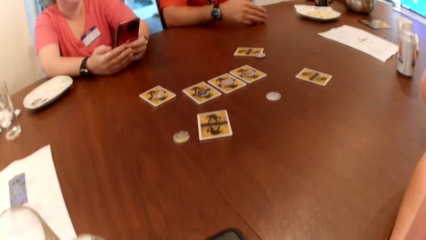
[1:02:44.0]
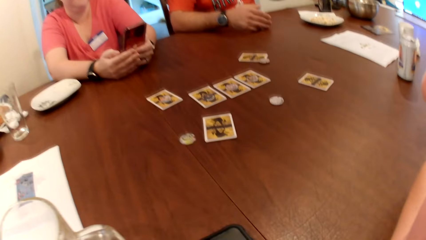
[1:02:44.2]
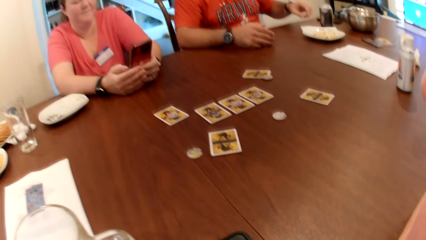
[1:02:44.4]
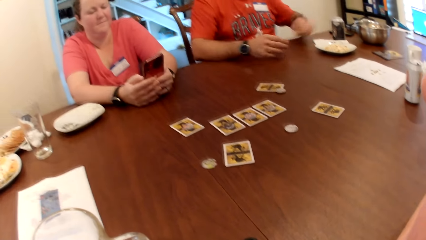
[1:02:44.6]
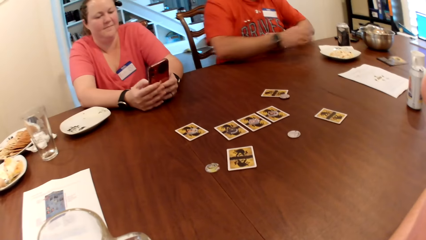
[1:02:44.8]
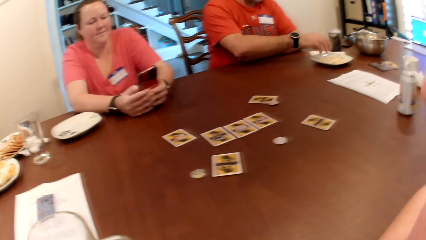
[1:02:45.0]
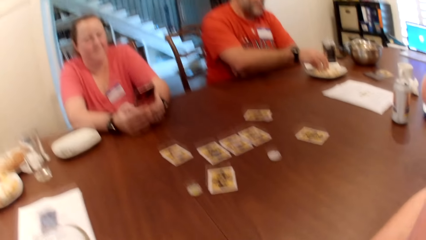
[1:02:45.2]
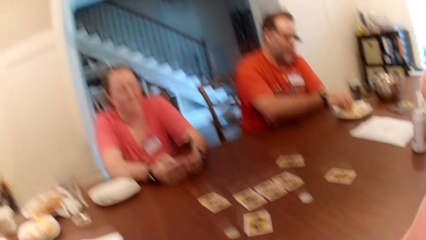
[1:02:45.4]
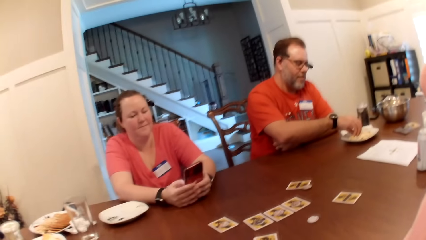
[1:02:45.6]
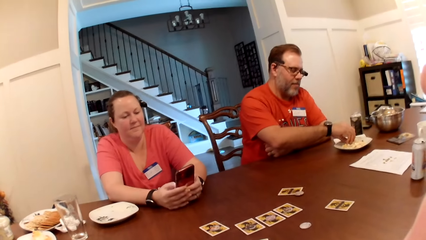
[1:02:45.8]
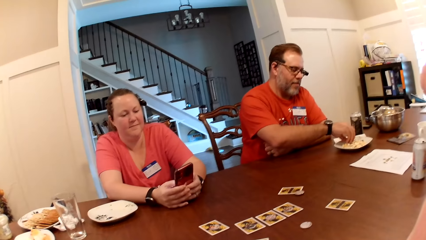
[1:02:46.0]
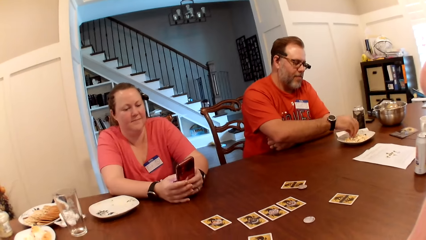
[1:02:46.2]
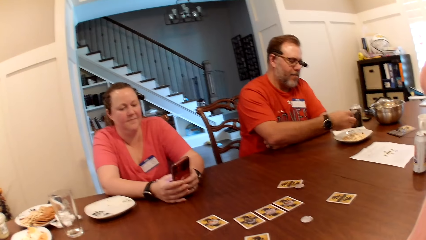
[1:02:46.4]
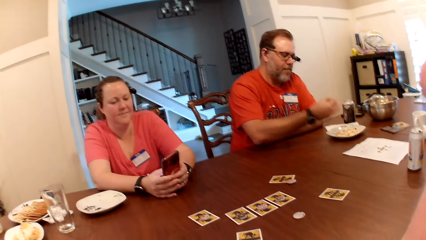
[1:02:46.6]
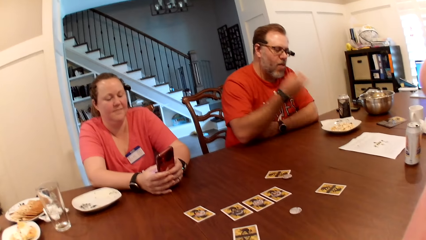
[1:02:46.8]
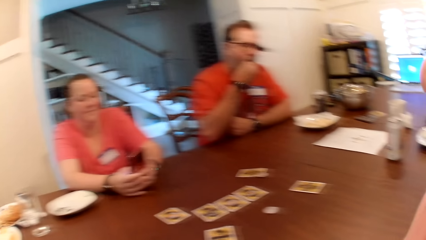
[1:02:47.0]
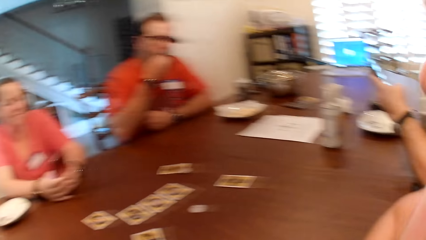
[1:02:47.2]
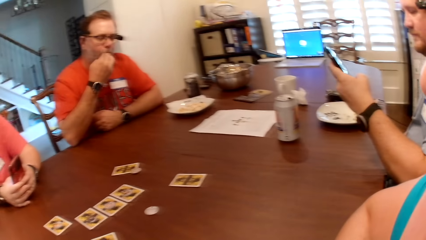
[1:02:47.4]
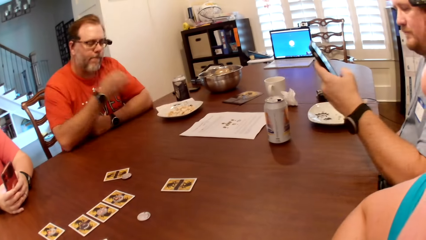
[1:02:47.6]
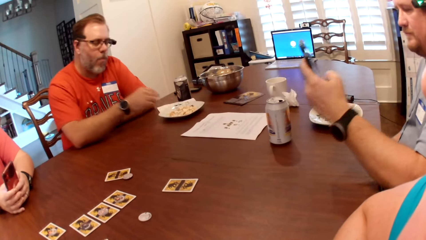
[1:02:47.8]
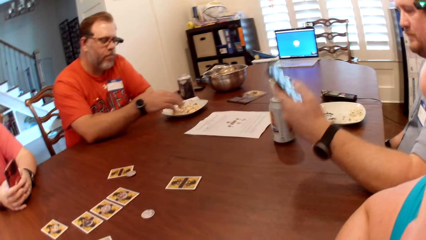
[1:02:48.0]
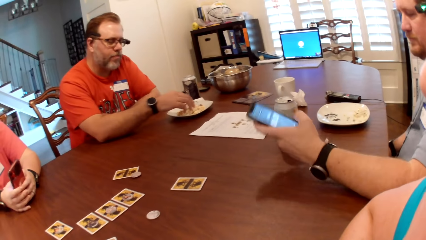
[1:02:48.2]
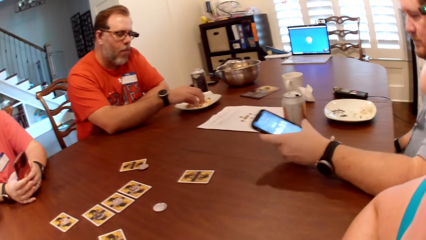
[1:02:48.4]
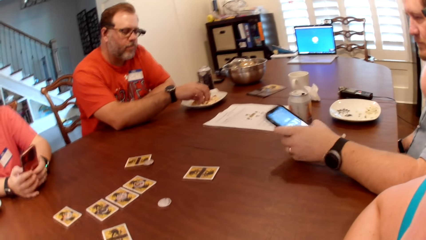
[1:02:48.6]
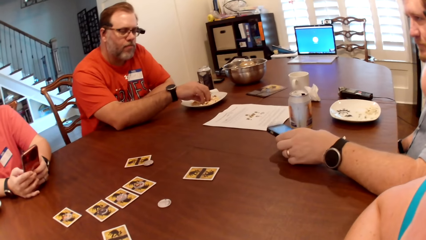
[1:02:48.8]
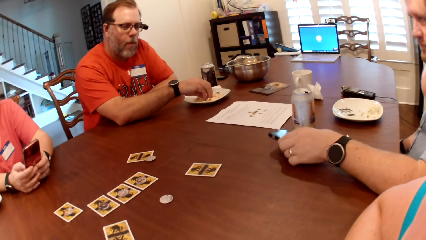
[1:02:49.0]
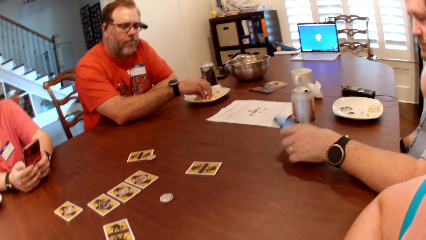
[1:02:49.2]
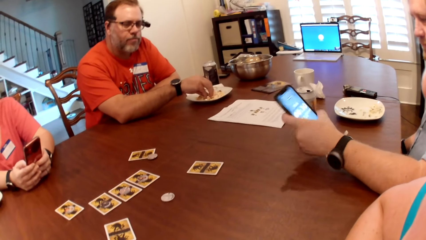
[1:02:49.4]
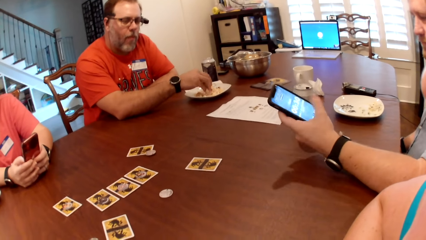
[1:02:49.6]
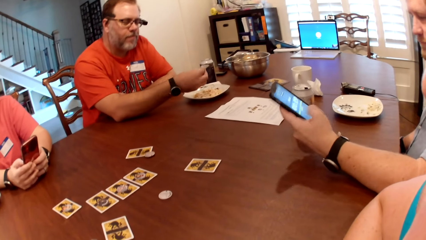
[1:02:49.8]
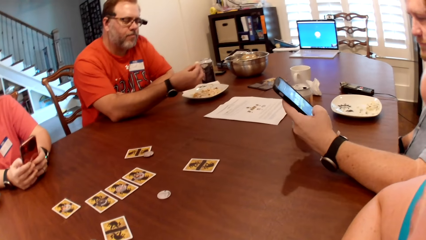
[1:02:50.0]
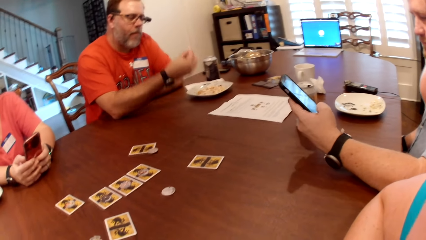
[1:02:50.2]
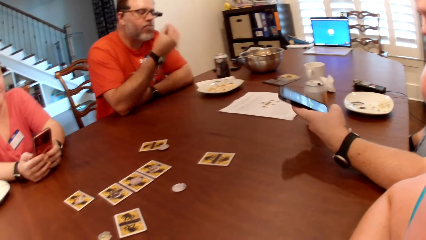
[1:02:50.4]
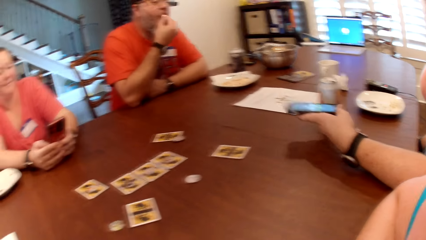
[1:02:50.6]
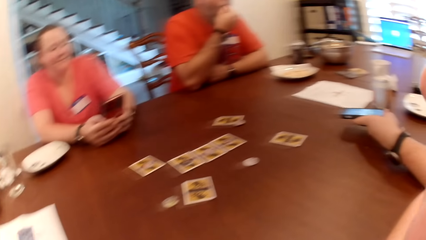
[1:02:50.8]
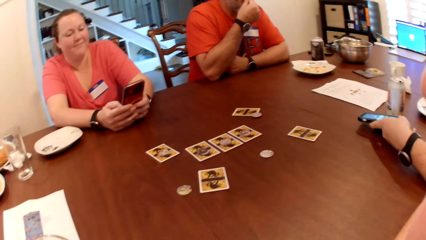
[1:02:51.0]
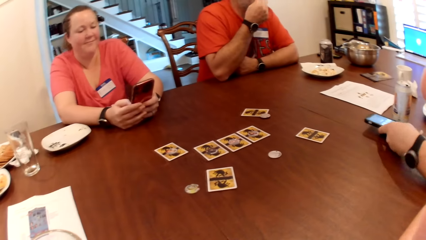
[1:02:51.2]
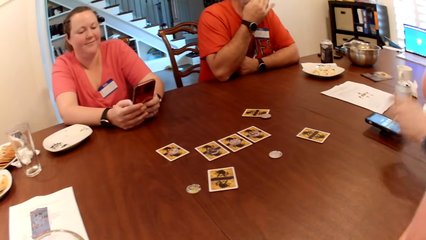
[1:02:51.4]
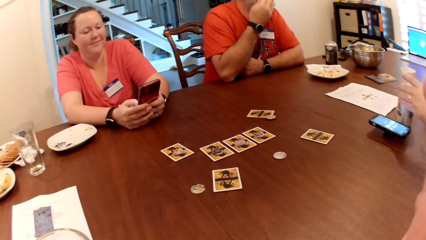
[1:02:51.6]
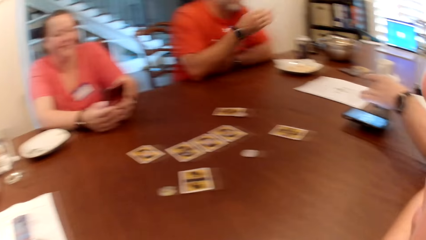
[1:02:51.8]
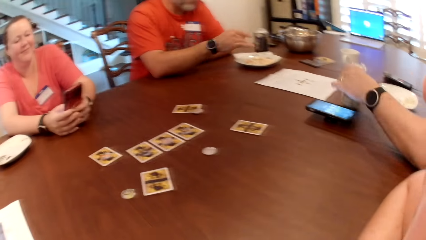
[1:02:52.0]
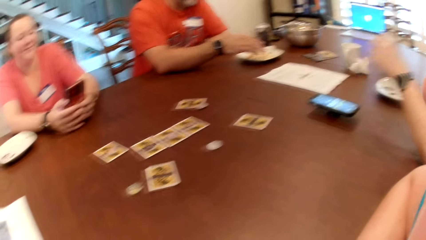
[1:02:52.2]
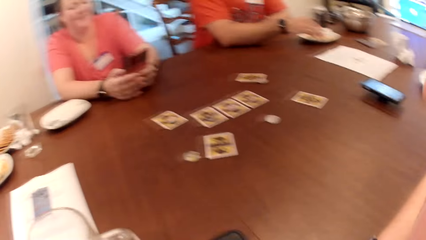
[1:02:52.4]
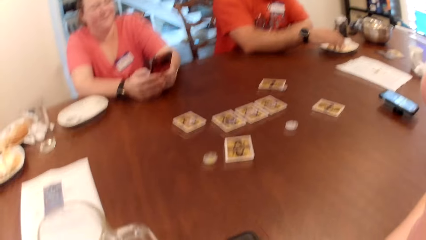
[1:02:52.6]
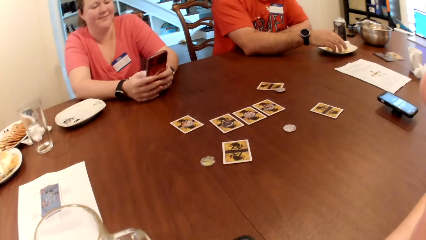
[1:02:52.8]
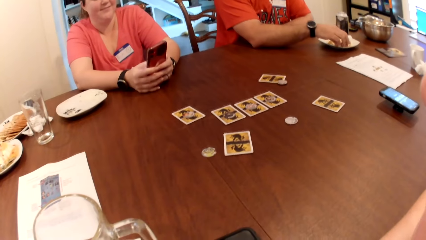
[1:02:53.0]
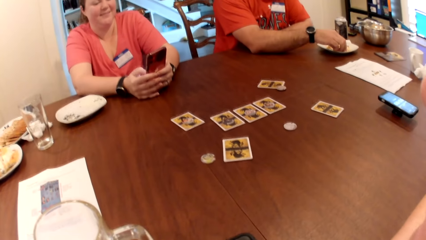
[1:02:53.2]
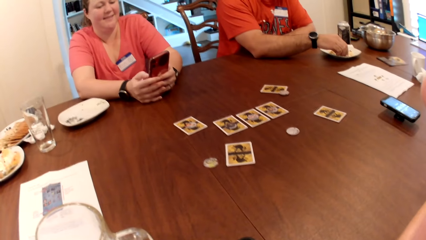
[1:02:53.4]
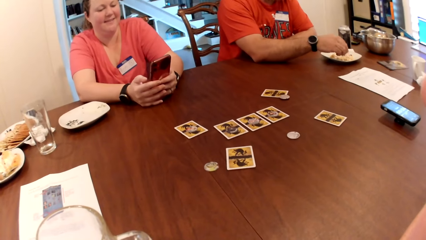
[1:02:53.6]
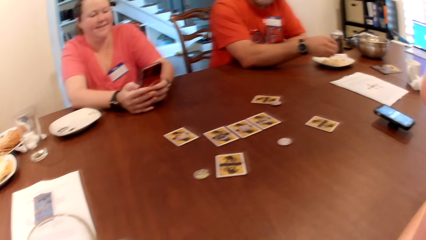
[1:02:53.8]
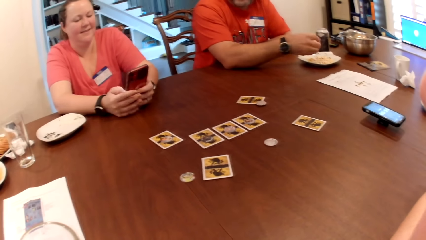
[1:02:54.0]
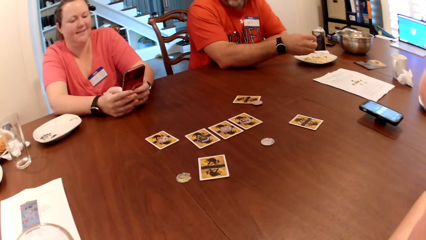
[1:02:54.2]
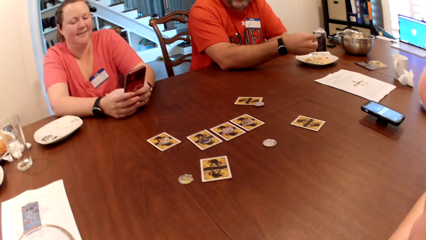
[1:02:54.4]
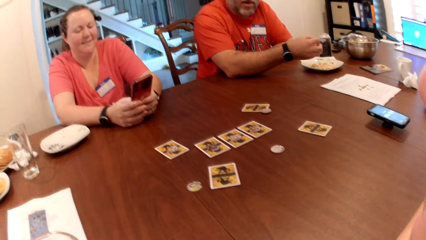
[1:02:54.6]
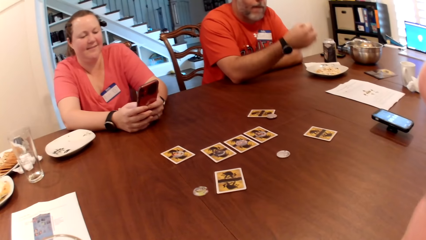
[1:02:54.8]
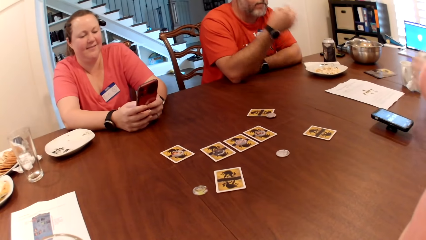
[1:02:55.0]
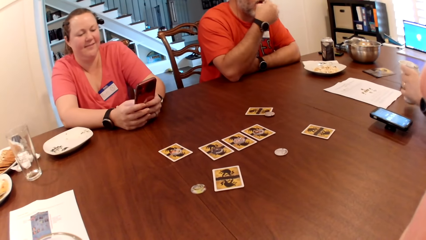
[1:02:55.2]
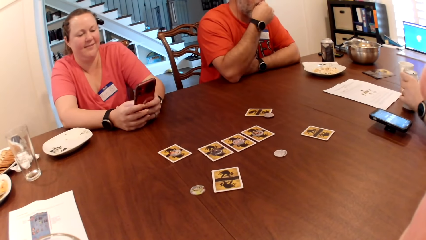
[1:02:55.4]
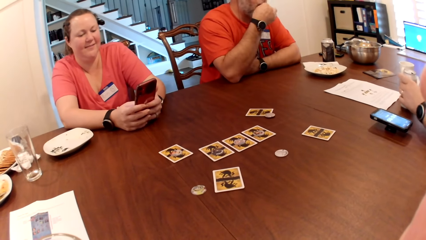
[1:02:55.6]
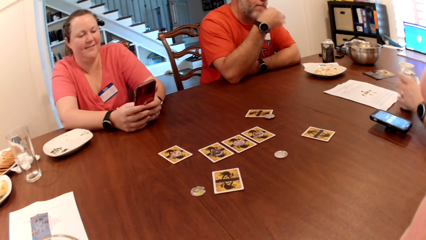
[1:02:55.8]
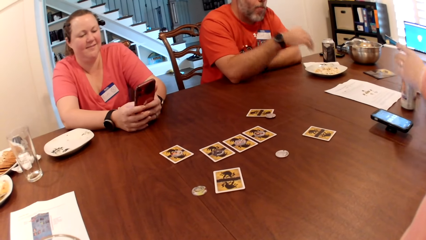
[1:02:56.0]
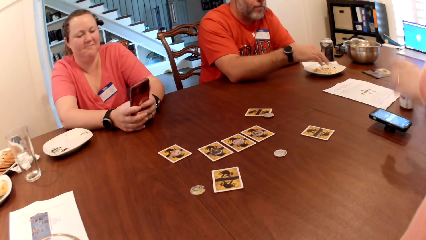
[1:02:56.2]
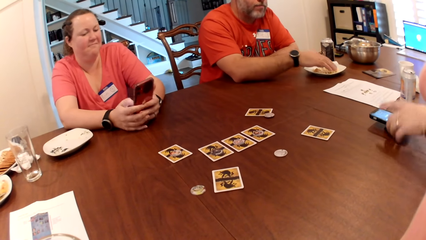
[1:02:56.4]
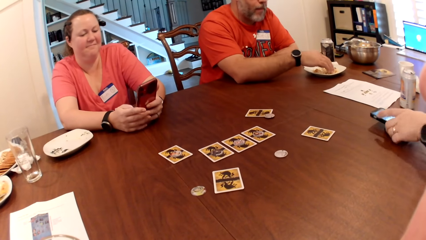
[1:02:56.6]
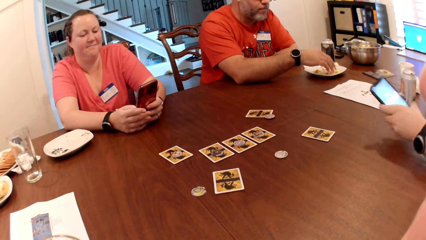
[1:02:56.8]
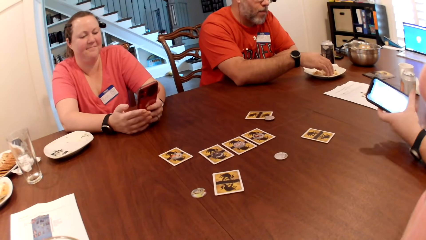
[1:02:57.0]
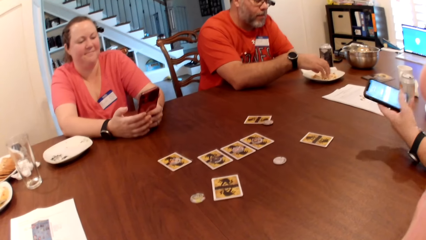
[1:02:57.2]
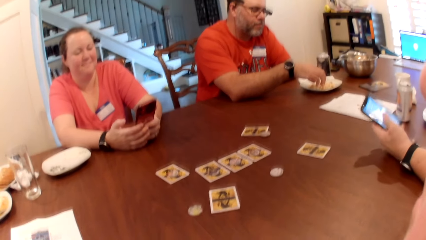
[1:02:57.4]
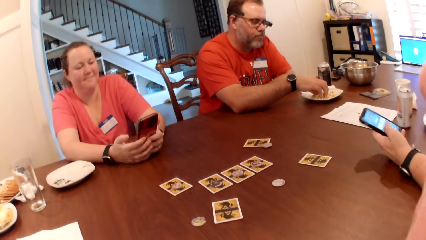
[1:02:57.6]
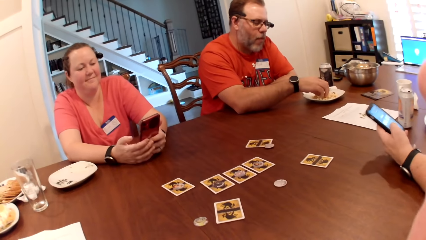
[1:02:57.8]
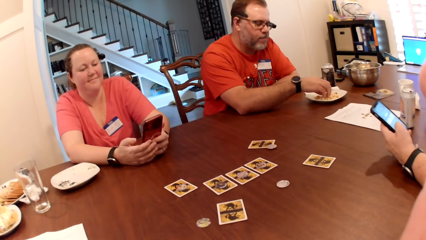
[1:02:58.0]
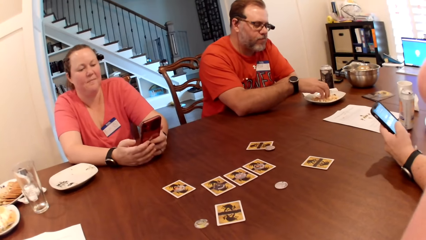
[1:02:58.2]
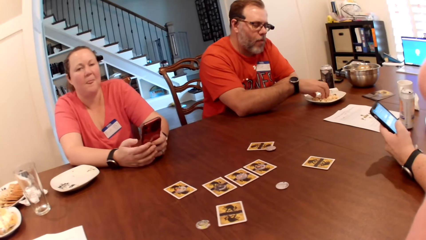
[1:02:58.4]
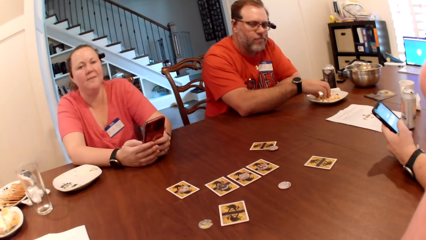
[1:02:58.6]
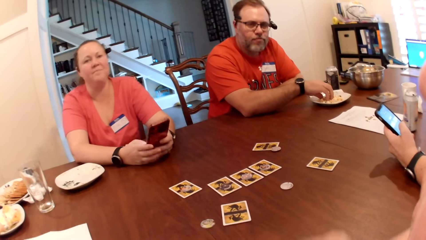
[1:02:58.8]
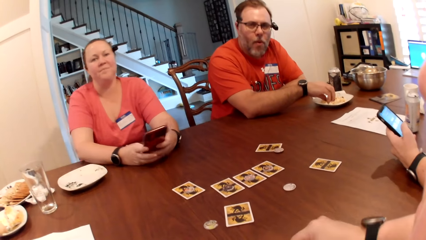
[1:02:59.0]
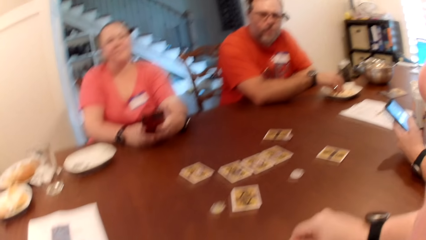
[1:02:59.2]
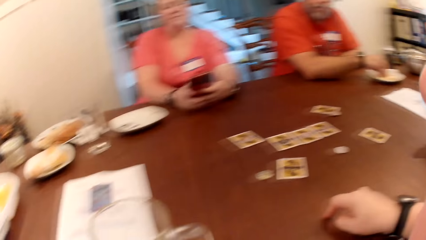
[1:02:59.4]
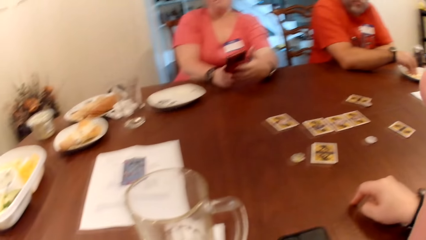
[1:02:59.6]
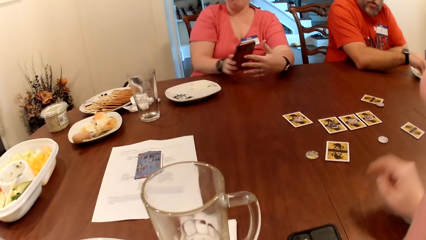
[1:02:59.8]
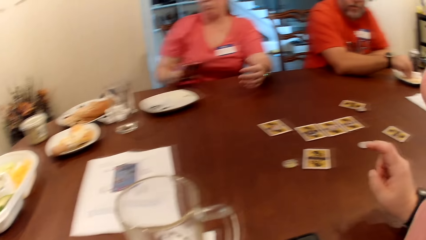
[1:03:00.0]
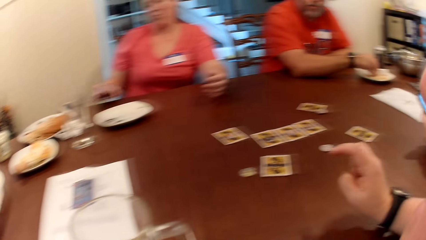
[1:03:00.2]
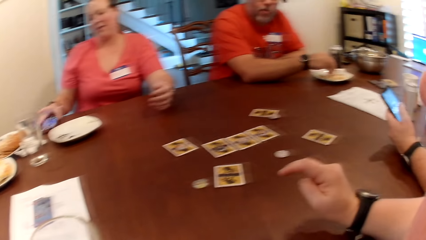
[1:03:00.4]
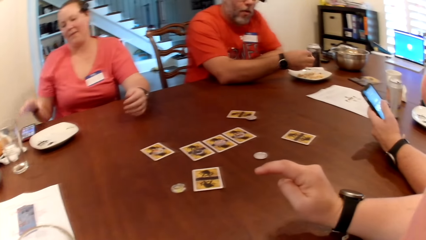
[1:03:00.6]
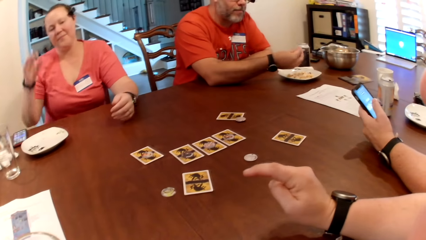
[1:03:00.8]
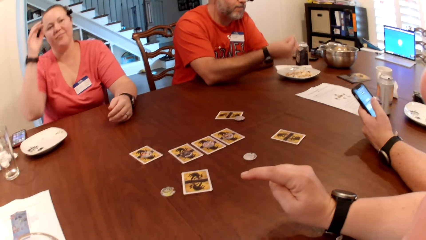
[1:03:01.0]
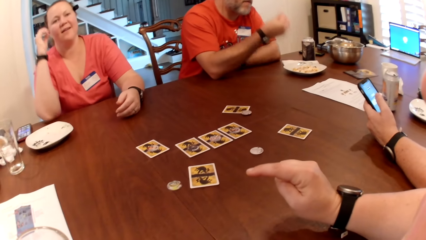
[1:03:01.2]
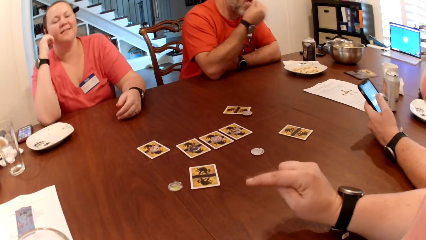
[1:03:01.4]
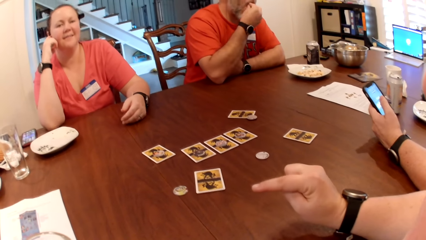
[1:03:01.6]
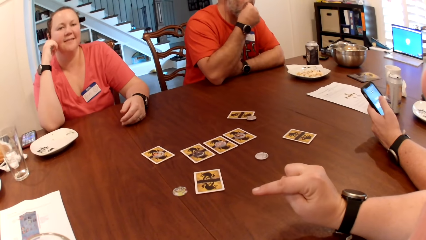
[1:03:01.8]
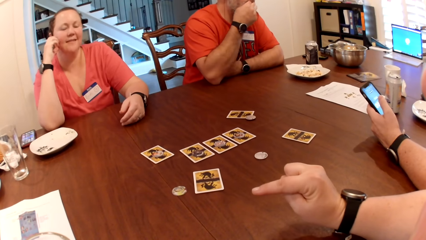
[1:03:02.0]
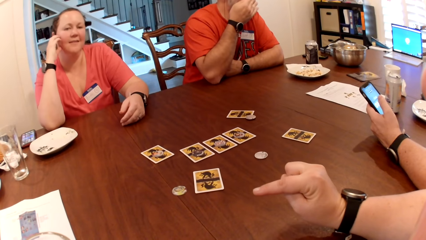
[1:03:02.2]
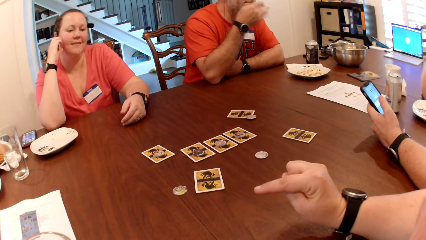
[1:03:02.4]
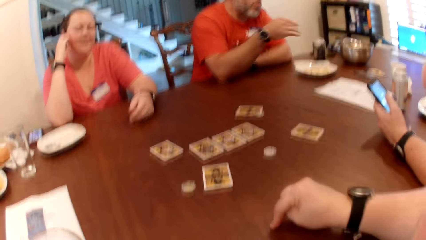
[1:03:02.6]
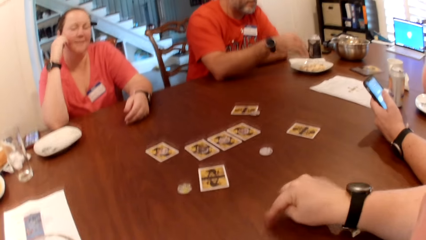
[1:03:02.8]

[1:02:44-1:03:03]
A man drops his phone on the table with his left hand. The man picks cookies from the plate with his right hand. The man puts the cookies in his right hand into his mouth. The man picks cookies or popcorn from the plate with his right hand. The man puts the cookies in his right hand into his mouth. Another man drops his phone on the table with his left hand. The first man picks cookies from the plate with his right hand. The first man puts the cookies in his right hand into his mouth. The other man drops a canned drink or bottle of juice on the table with his left hand. The first man picks cookies from the plate with his right hand. The other man picks his phone from the table with his left hand and uses the phone. A woman drops her phone on the table with her right hand. The first man puts the cookies in his right hand into his mouth.
